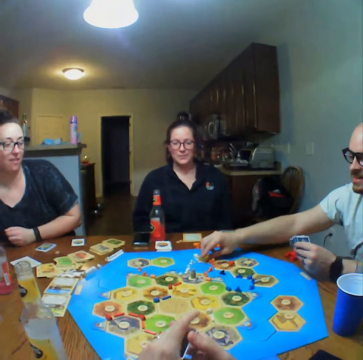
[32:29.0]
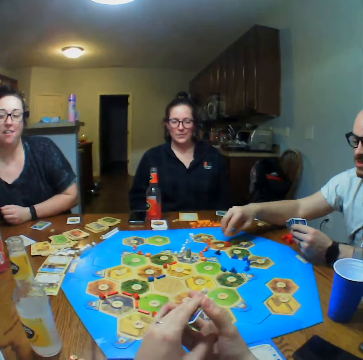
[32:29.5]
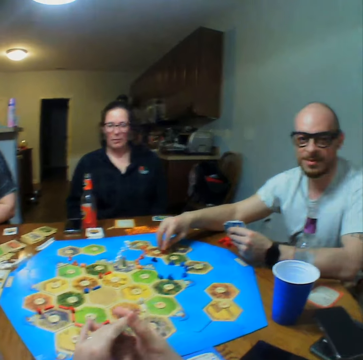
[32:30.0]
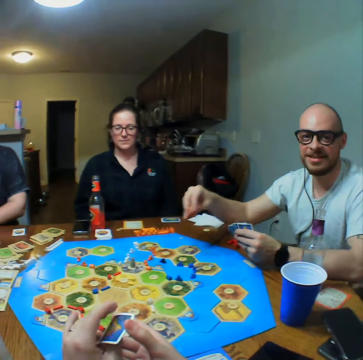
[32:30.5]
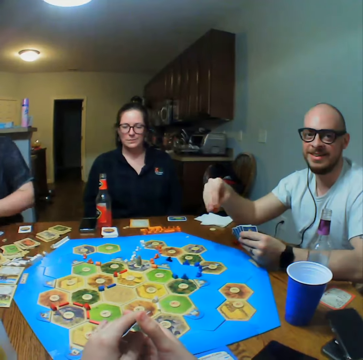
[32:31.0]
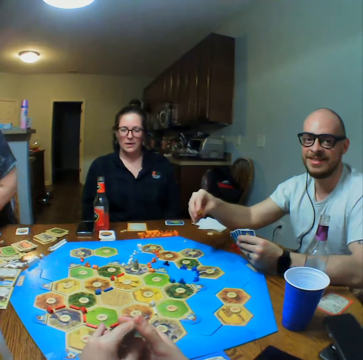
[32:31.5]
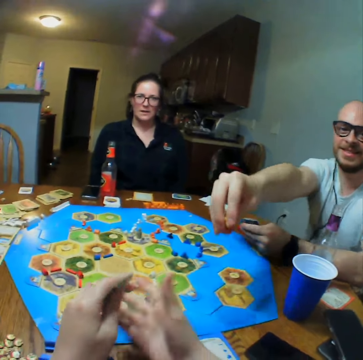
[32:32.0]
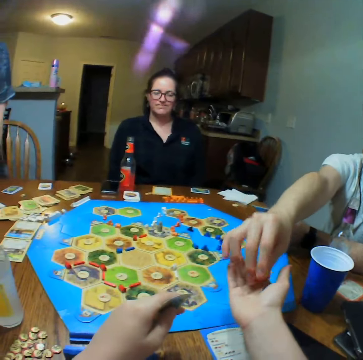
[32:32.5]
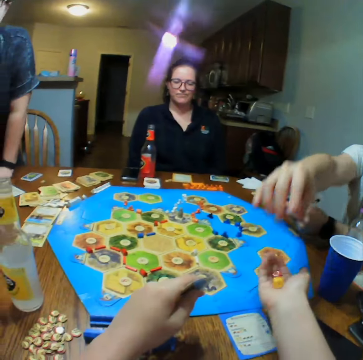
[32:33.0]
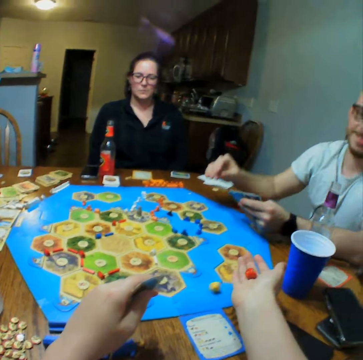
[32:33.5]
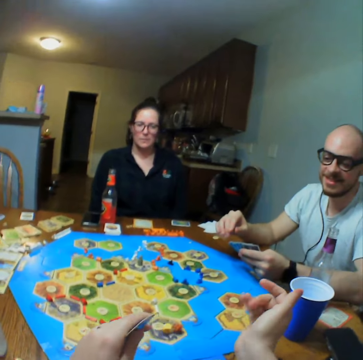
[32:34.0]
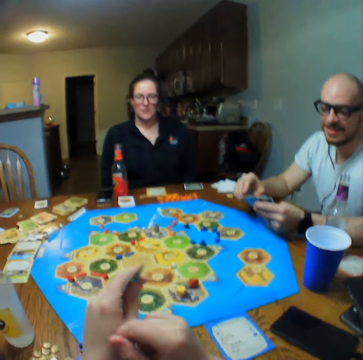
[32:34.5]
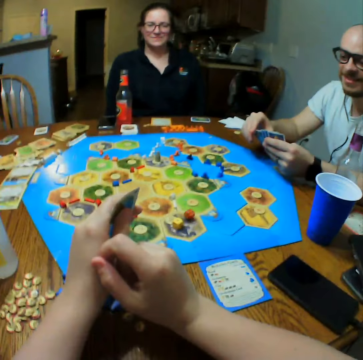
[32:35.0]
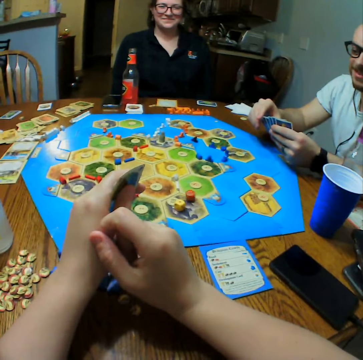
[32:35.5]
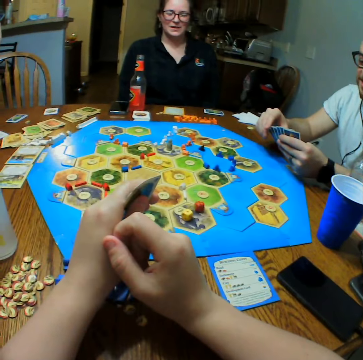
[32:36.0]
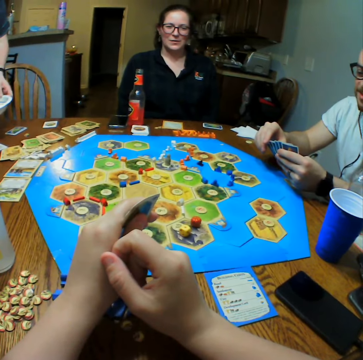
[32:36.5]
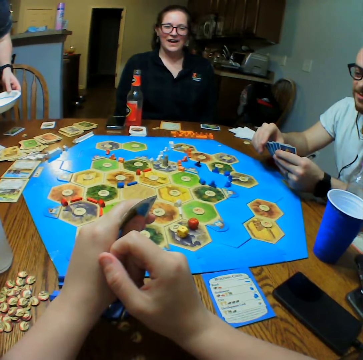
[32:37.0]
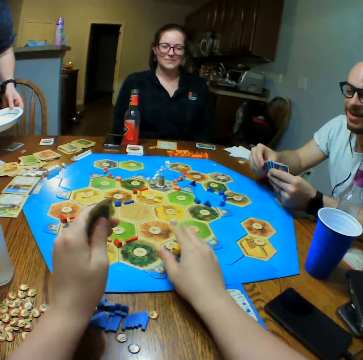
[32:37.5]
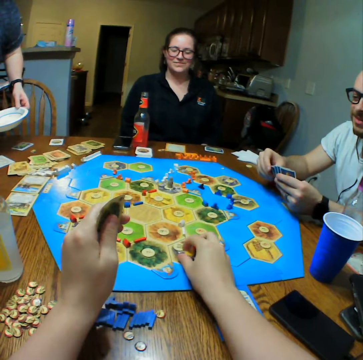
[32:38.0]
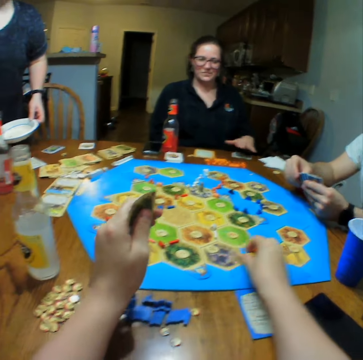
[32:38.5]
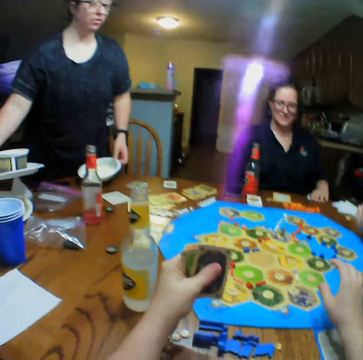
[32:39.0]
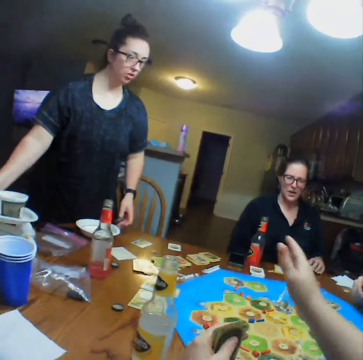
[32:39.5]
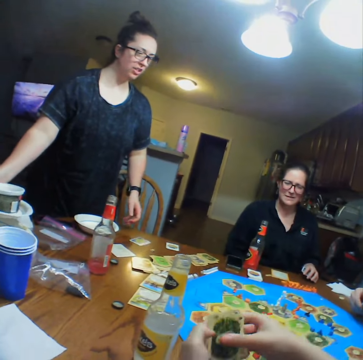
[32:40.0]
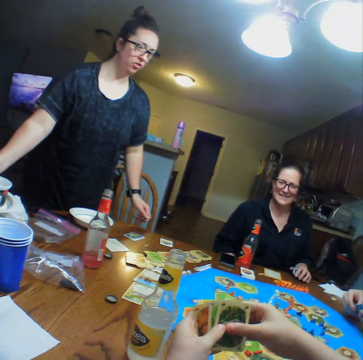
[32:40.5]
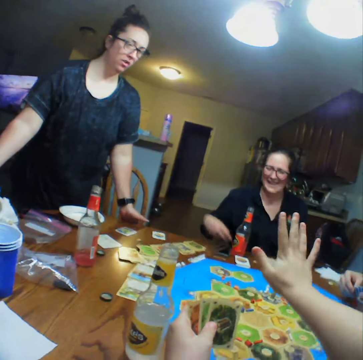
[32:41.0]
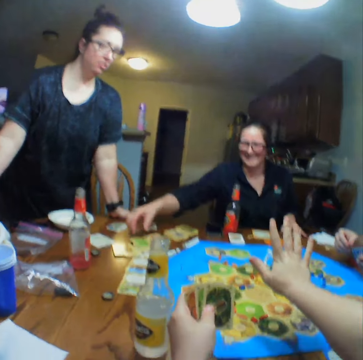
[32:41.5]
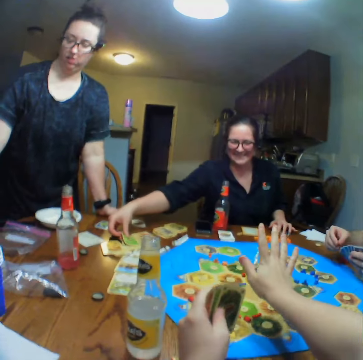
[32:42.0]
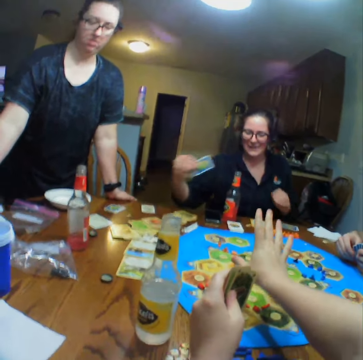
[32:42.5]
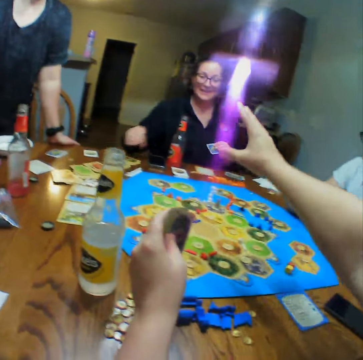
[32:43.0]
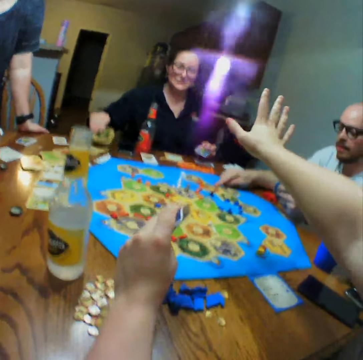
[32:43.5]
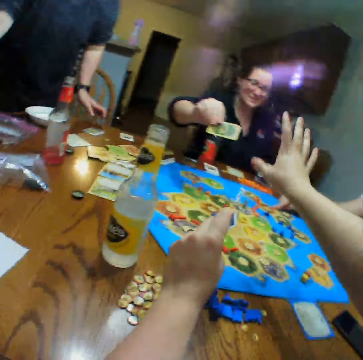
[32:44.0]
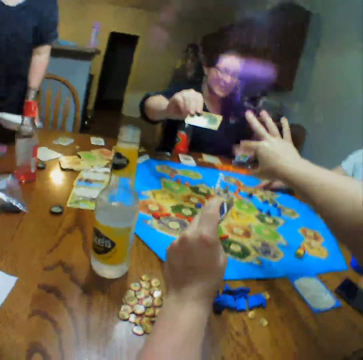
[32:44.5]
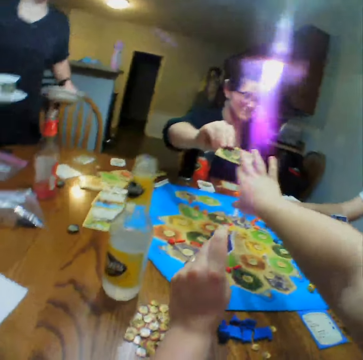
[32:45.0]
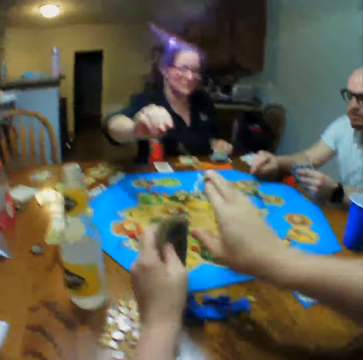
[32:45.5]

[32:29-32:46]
A man plays the Catan Settlers board game. The camera wearer talks with the man. A lady gives something to the camera wearer. The camera wearer tosses the dice. They place something on the table, pick up the dice, and look at another lady. They talk with the first lady. The first lady picks up the cards, gives the camera wearer the cards. The camera wearer picks up the cards.

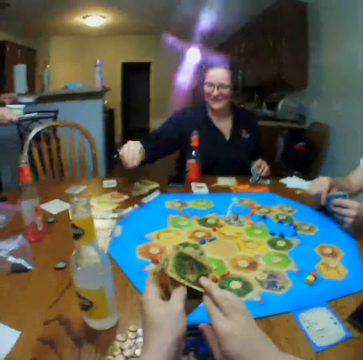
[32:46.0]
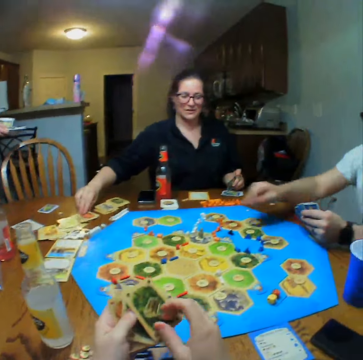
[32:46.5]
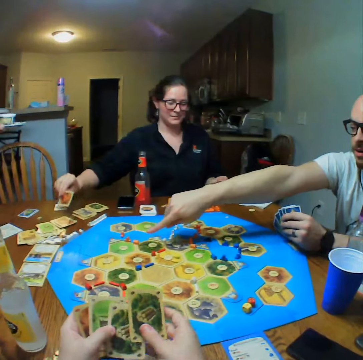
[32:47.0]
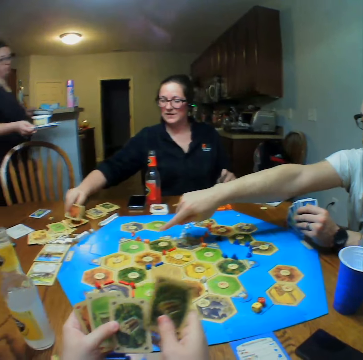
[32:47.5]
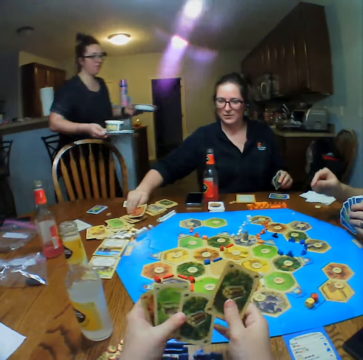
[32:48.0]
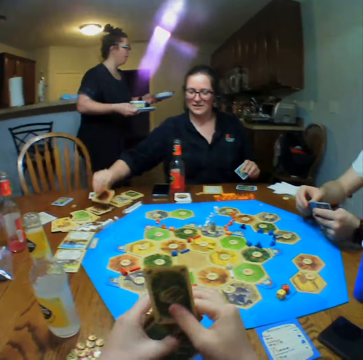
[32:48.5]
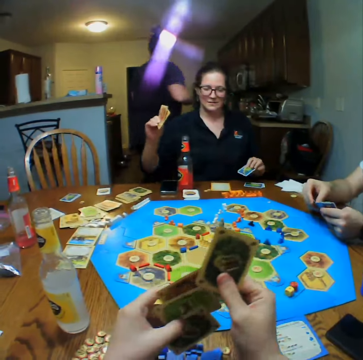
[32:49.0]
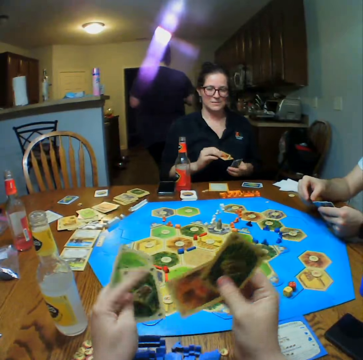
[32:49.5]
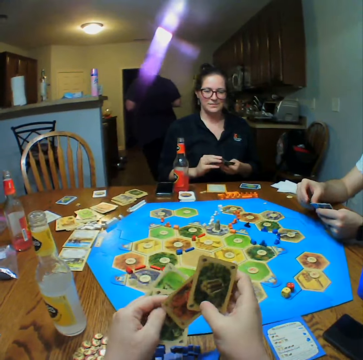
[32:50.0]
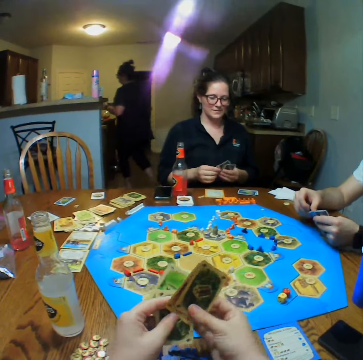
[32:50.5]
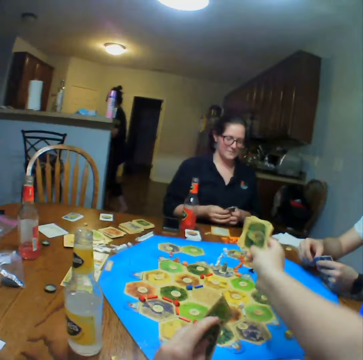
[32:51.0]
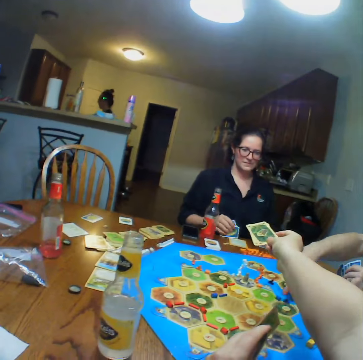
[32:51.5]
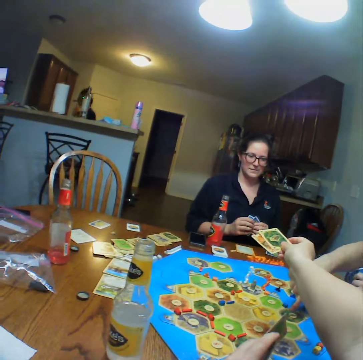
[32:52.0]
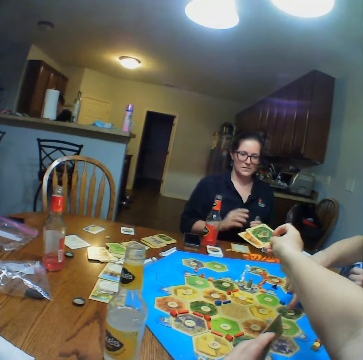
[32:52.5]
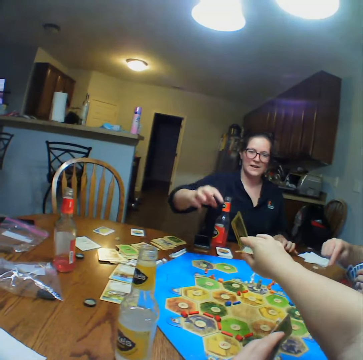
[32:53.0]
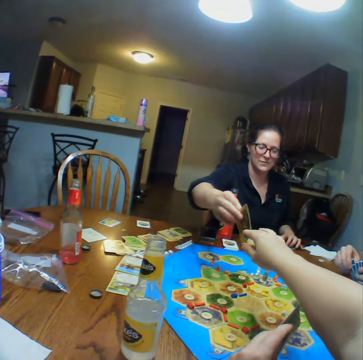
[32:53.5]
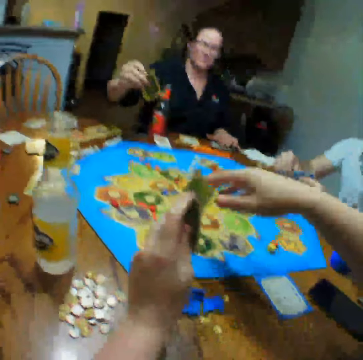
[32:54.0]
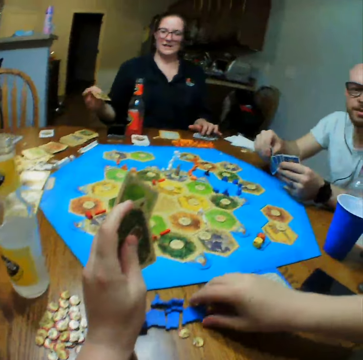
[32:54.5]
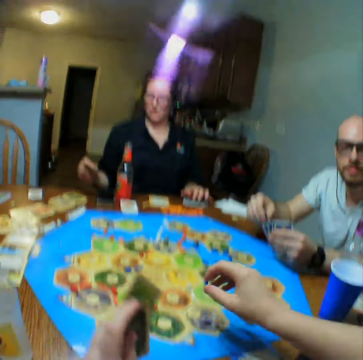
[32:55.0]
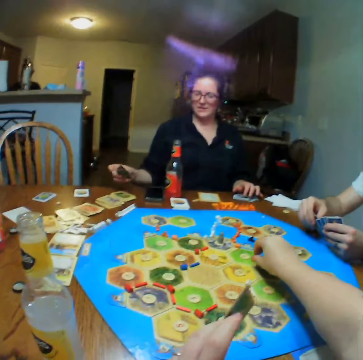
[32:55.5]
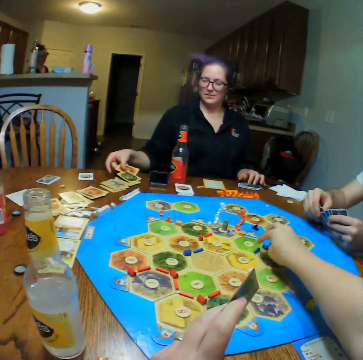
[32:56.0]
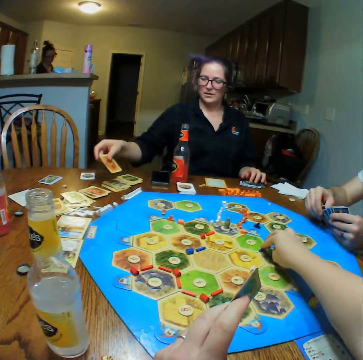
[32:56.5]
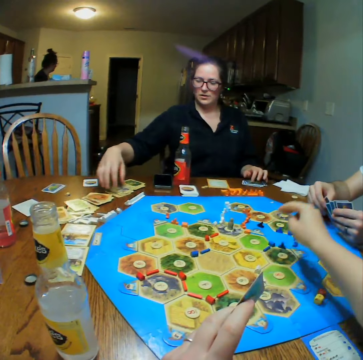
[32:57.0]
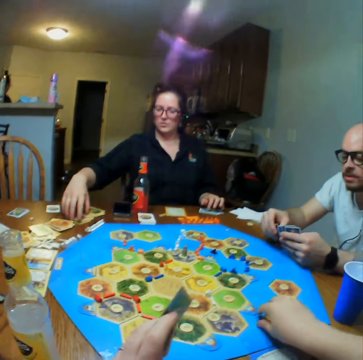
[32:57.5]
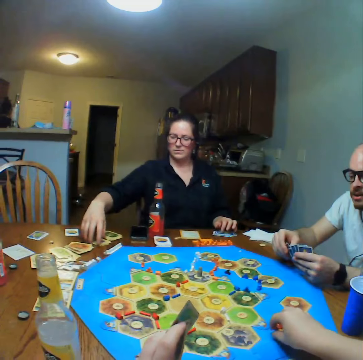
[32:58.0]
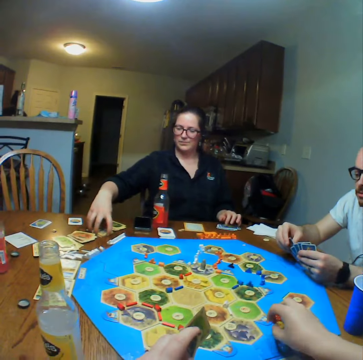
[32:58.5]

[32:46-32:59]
A lady walks. The camera wearer holds the cards. A man points on the table. The camera wearer reshuffles the cards and gives another lady the cards. The other lady picks up the cards. The camera wearer plays the Catan Settlers board game.

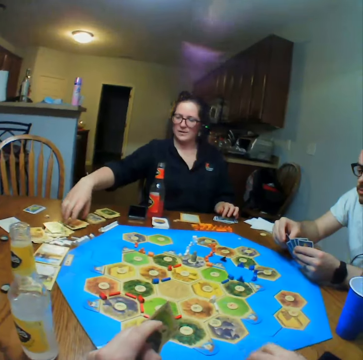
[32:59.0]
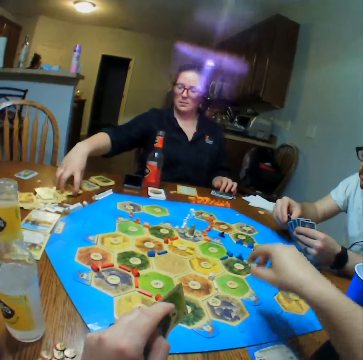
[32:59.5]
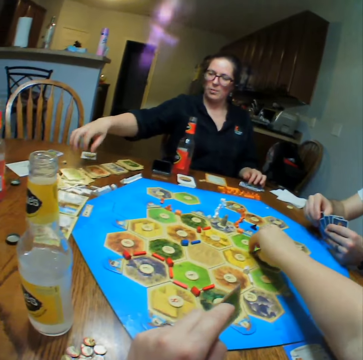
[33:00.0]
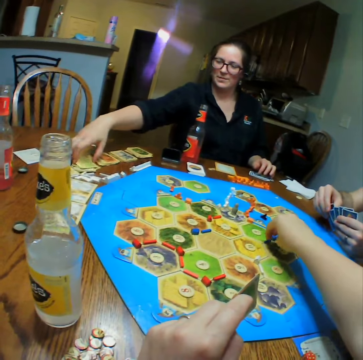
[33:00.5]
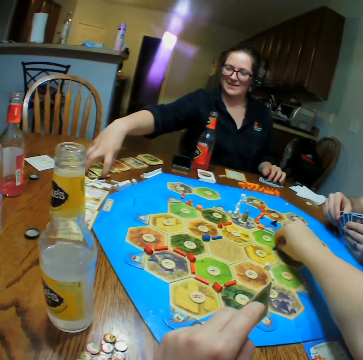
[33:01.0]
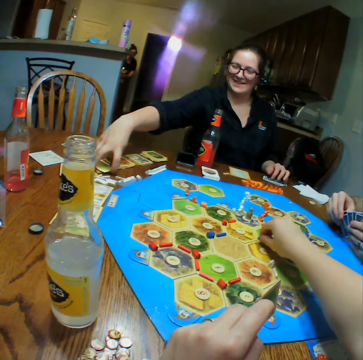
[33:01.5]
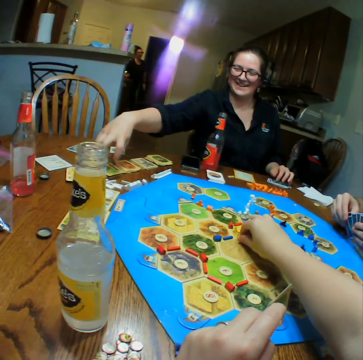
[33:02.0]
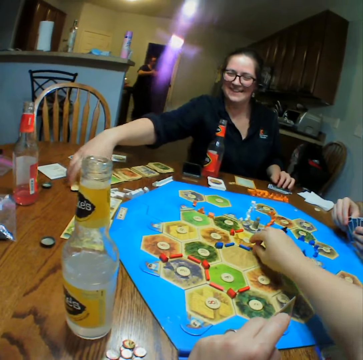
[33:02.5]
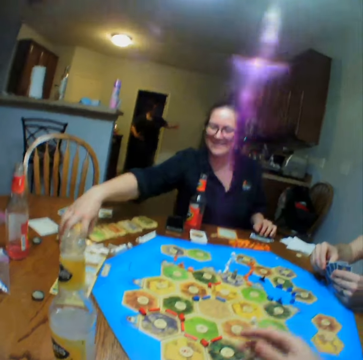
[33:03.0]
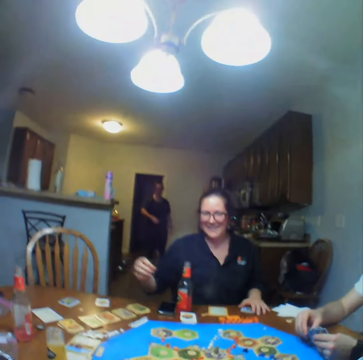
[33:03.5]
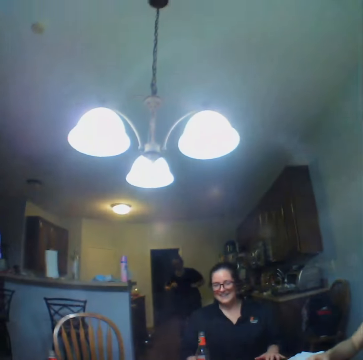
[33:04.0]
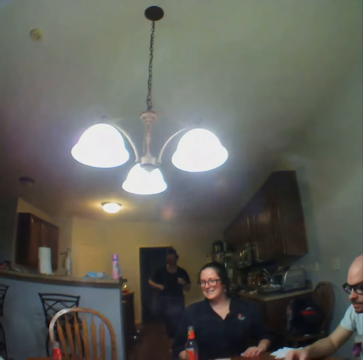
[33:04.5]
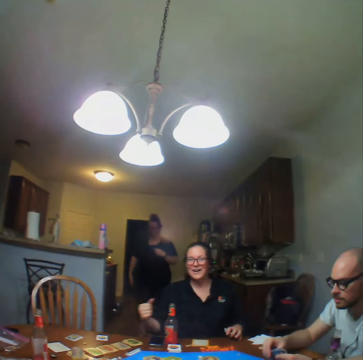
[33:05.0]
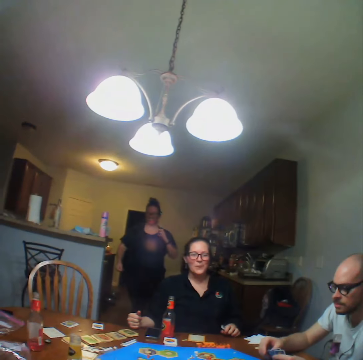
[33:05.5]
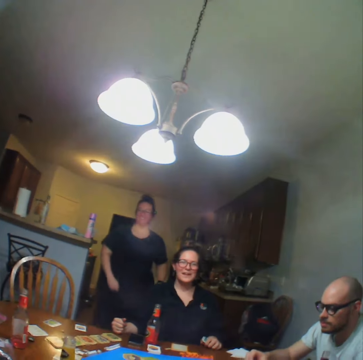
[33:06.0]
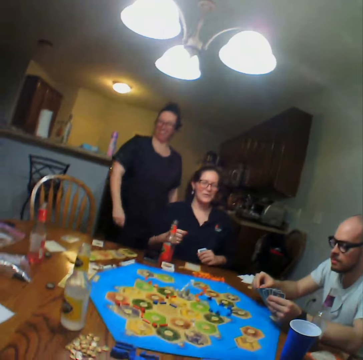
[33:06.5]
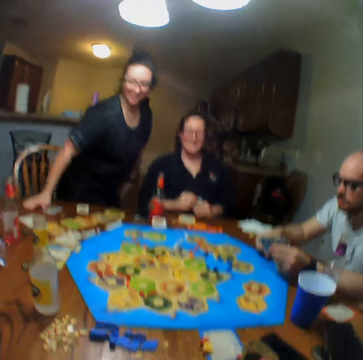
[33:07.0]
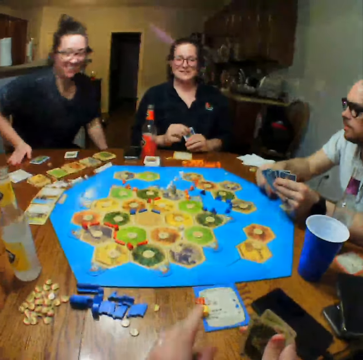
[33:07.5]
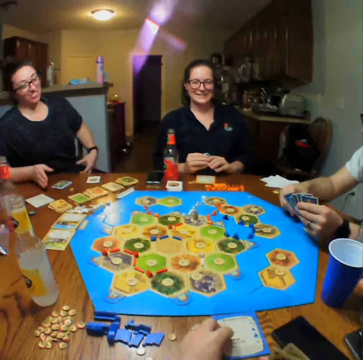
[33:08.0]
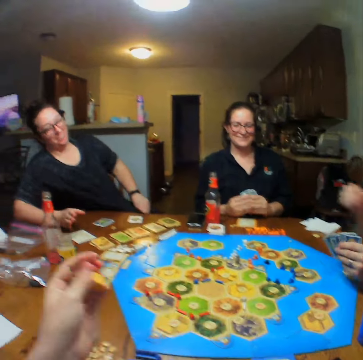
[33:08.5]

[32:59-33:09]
A lady talks and walks. Another lady places the cards on the table. The first lady sits. A man holds the cards.
